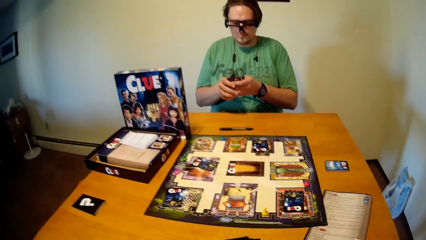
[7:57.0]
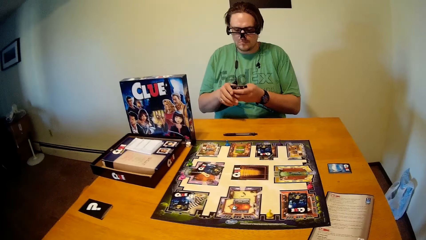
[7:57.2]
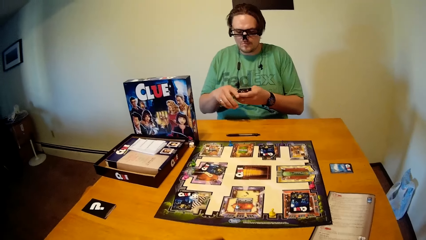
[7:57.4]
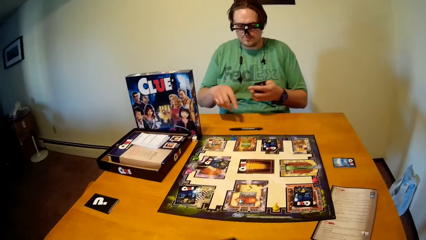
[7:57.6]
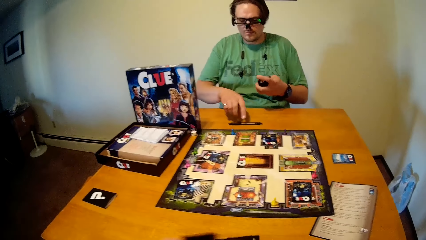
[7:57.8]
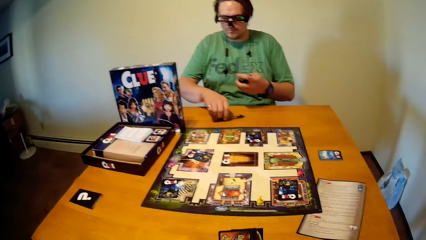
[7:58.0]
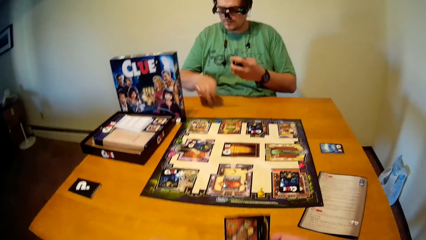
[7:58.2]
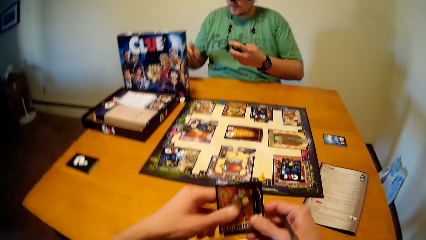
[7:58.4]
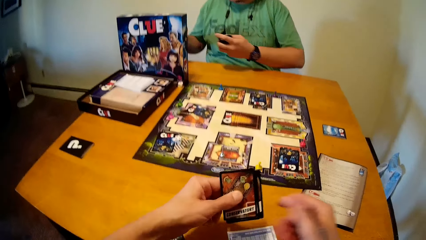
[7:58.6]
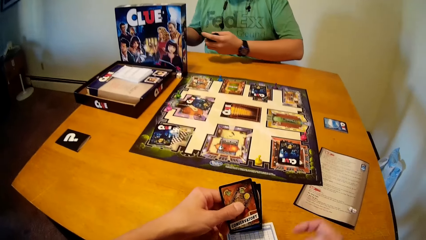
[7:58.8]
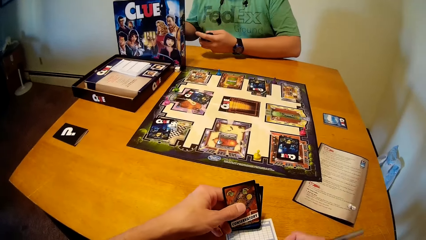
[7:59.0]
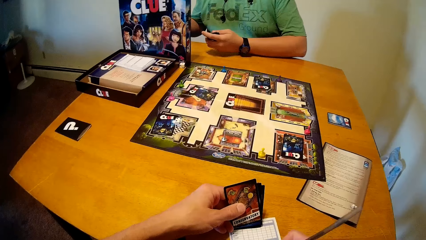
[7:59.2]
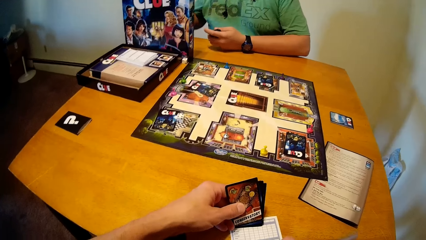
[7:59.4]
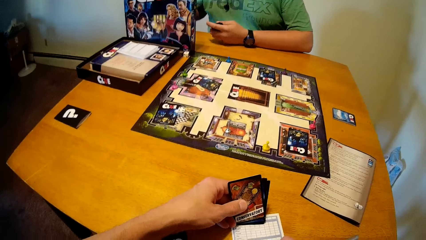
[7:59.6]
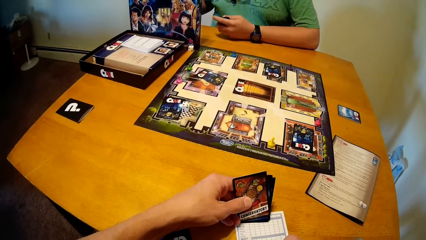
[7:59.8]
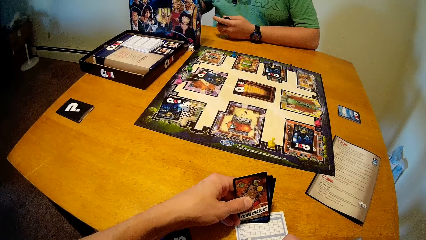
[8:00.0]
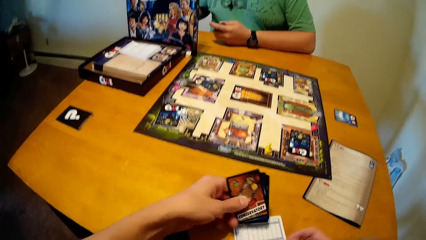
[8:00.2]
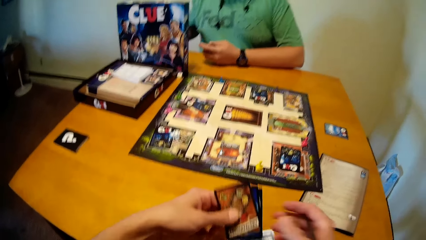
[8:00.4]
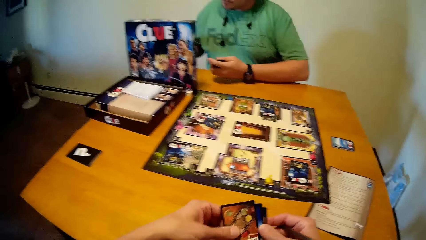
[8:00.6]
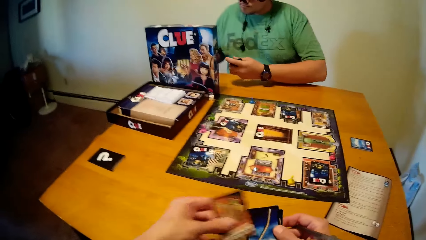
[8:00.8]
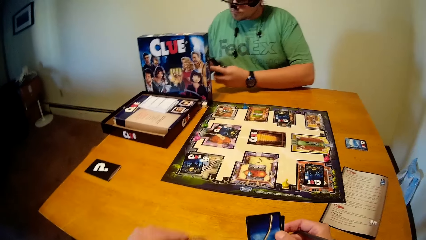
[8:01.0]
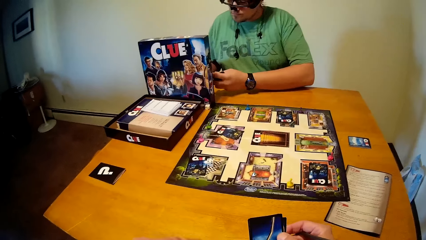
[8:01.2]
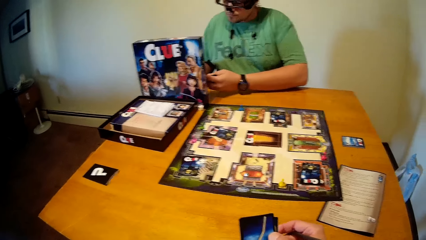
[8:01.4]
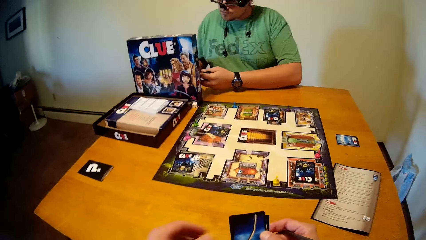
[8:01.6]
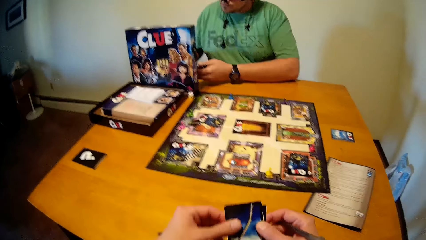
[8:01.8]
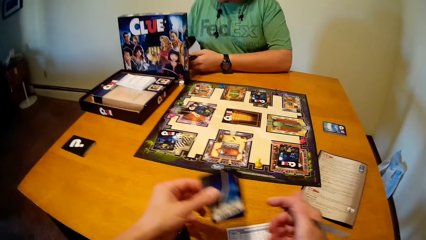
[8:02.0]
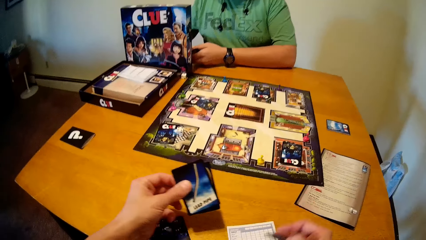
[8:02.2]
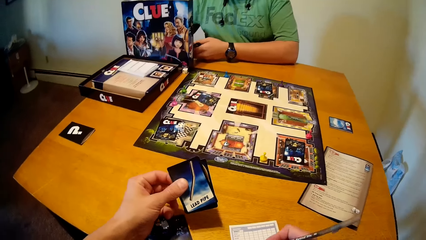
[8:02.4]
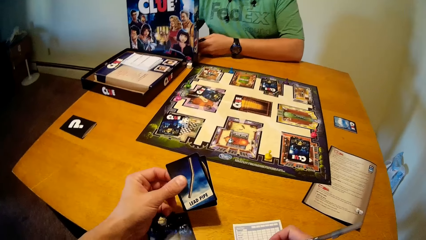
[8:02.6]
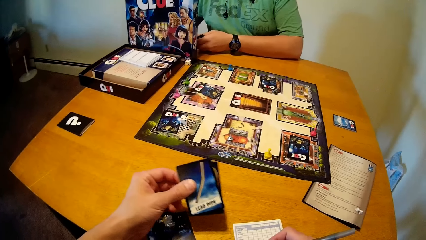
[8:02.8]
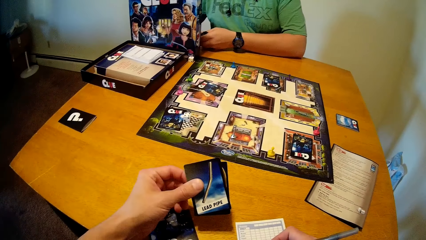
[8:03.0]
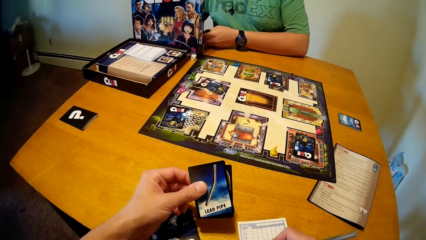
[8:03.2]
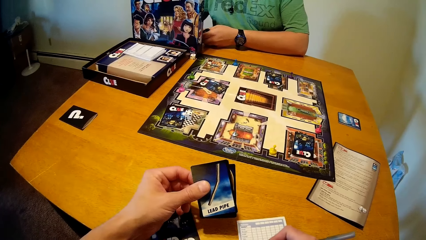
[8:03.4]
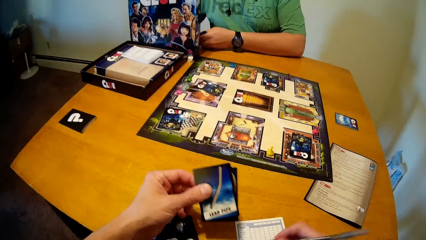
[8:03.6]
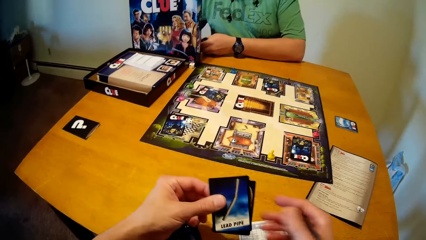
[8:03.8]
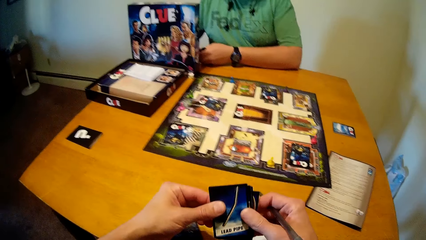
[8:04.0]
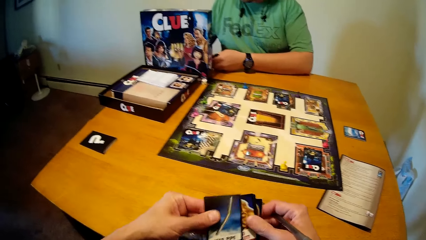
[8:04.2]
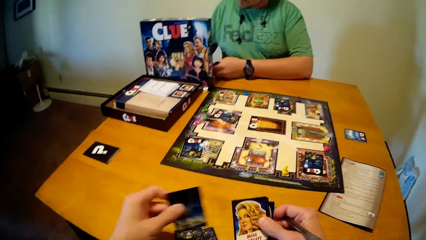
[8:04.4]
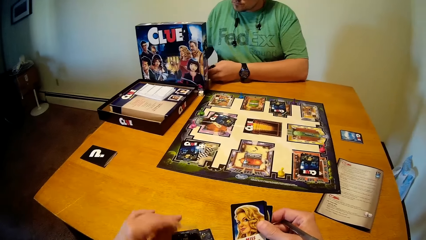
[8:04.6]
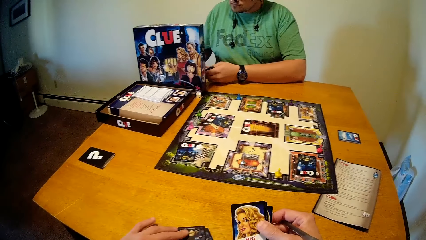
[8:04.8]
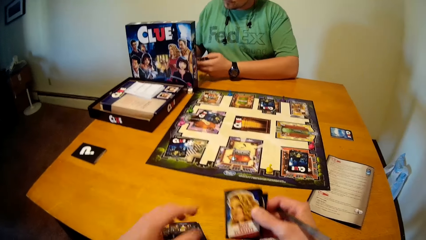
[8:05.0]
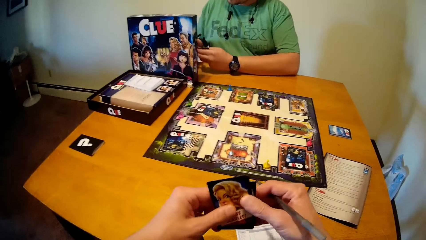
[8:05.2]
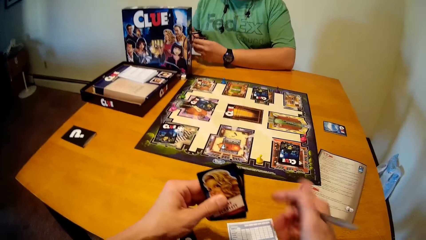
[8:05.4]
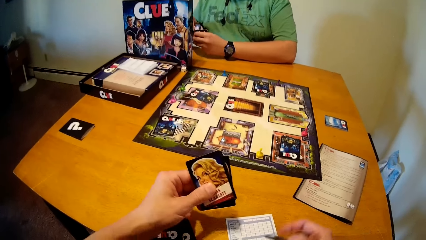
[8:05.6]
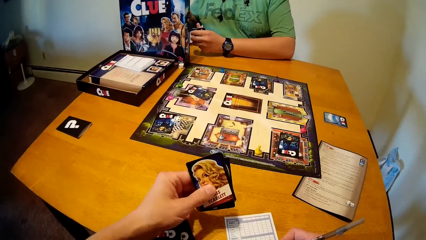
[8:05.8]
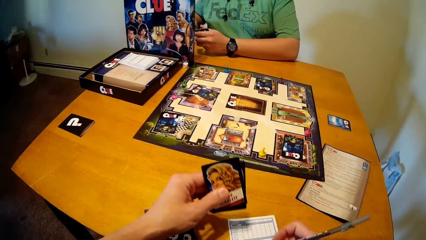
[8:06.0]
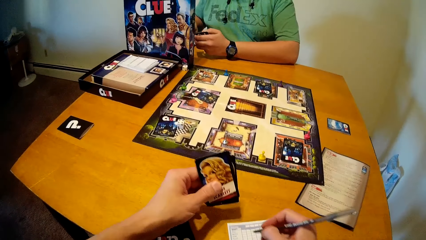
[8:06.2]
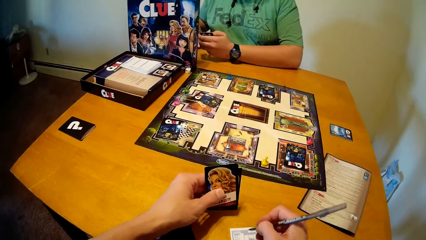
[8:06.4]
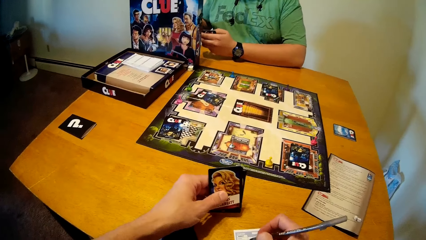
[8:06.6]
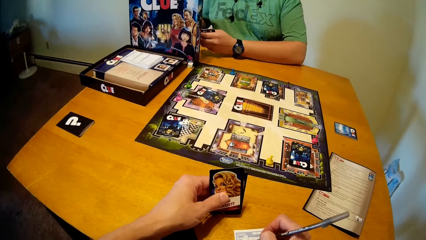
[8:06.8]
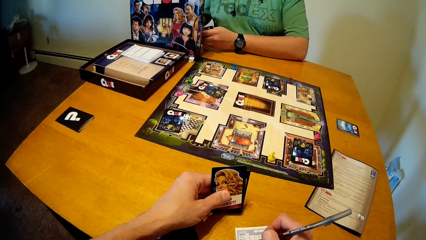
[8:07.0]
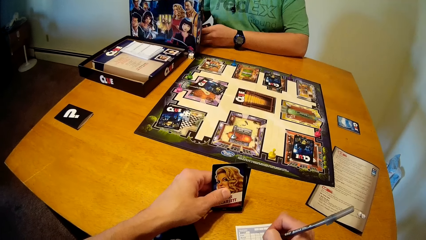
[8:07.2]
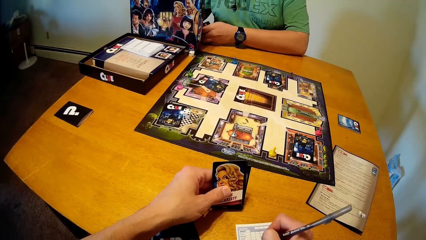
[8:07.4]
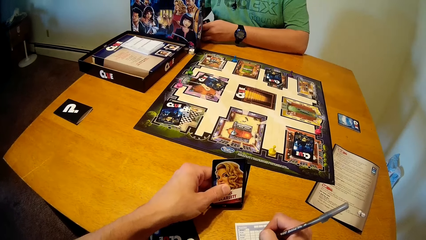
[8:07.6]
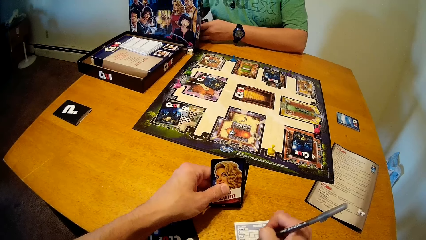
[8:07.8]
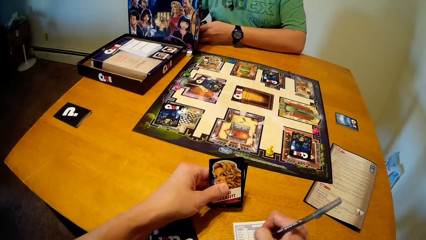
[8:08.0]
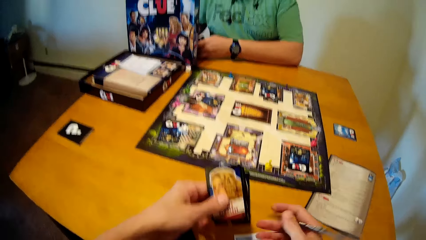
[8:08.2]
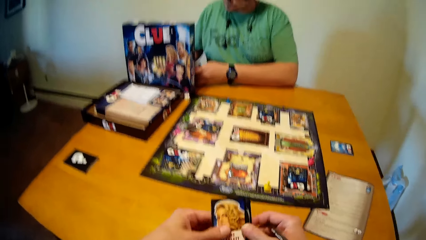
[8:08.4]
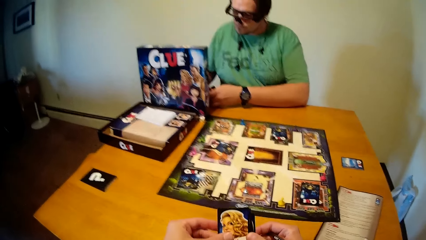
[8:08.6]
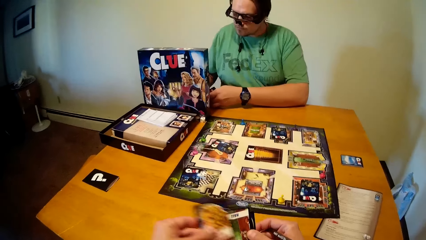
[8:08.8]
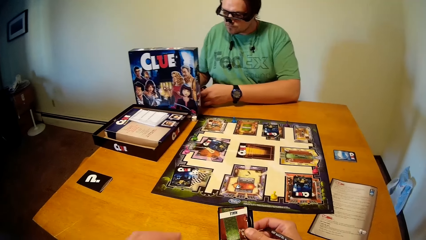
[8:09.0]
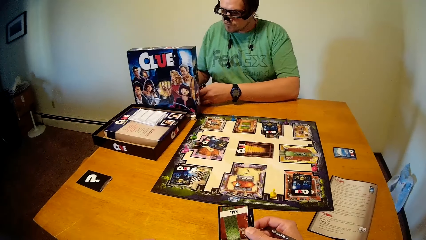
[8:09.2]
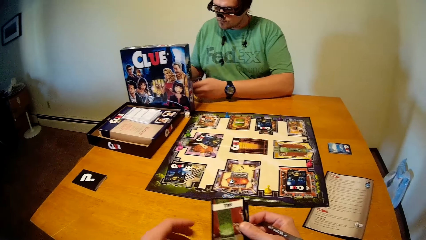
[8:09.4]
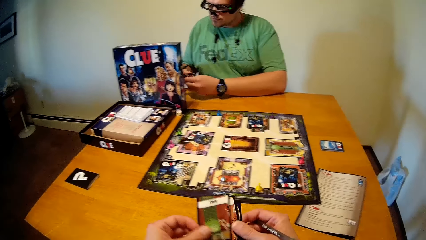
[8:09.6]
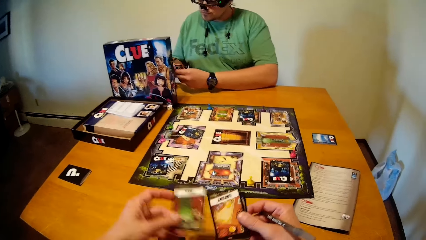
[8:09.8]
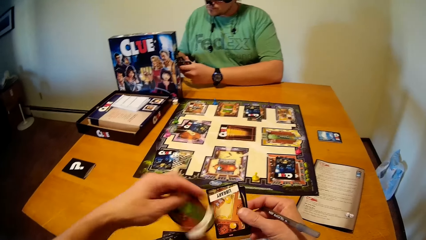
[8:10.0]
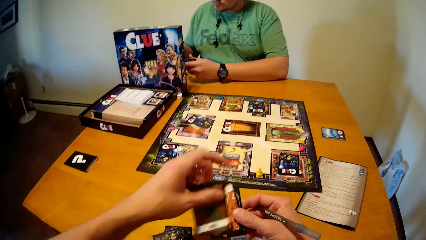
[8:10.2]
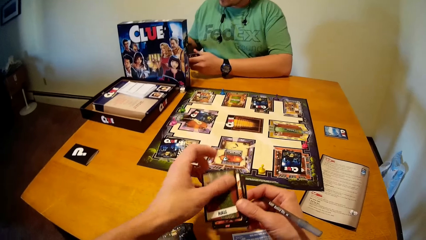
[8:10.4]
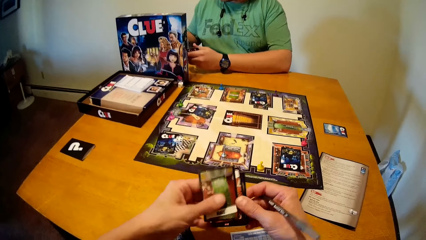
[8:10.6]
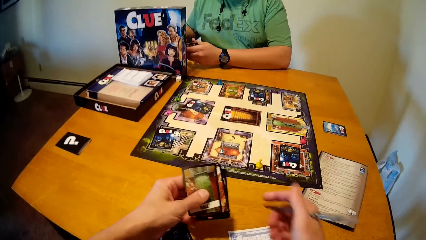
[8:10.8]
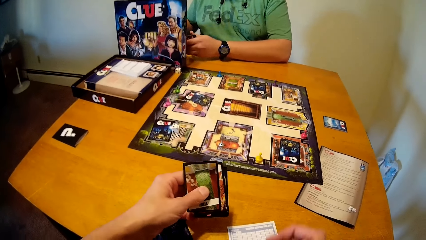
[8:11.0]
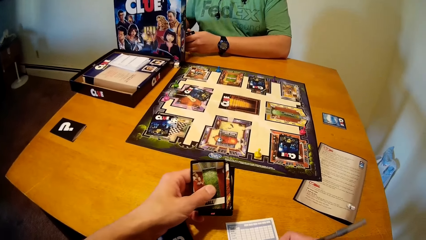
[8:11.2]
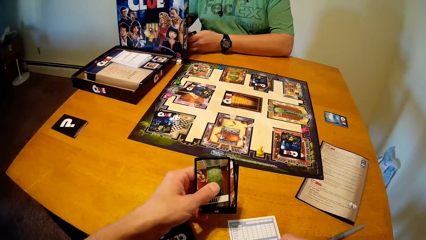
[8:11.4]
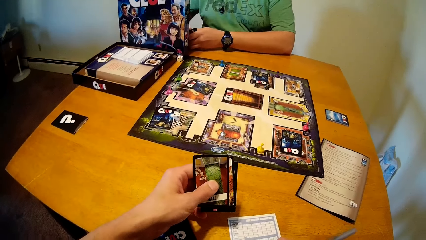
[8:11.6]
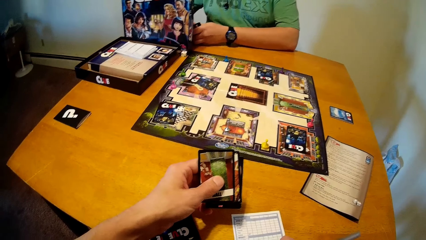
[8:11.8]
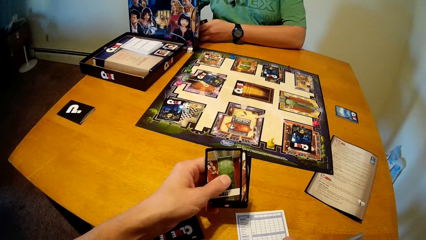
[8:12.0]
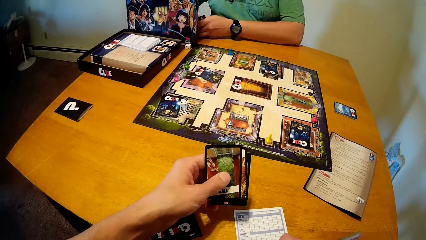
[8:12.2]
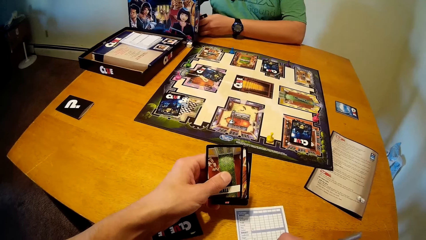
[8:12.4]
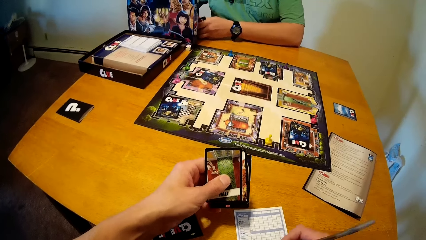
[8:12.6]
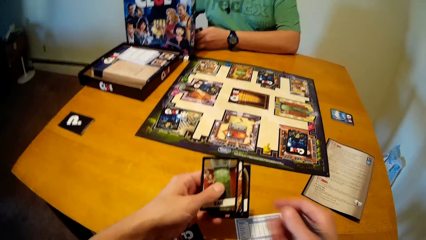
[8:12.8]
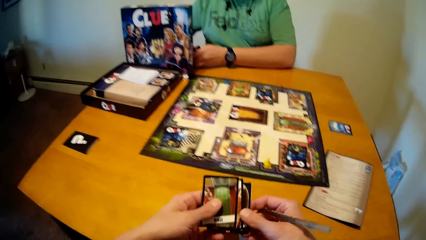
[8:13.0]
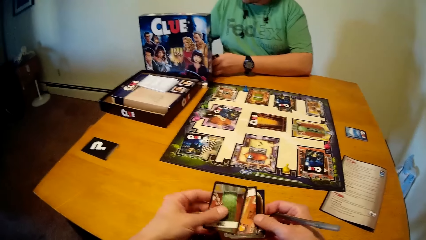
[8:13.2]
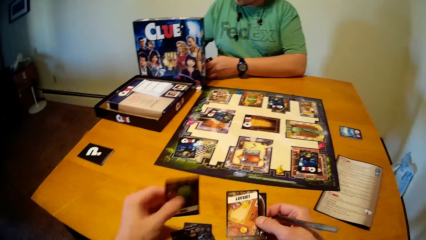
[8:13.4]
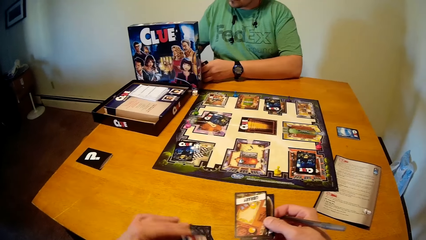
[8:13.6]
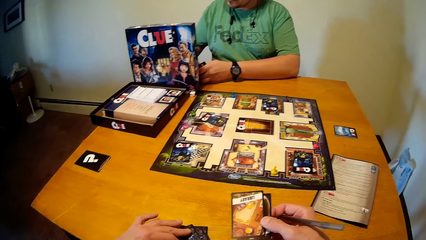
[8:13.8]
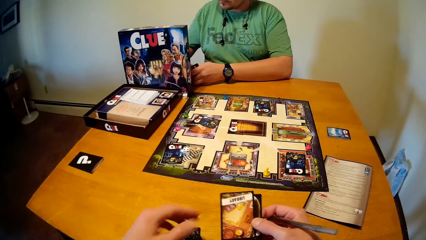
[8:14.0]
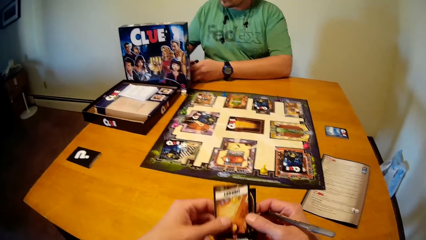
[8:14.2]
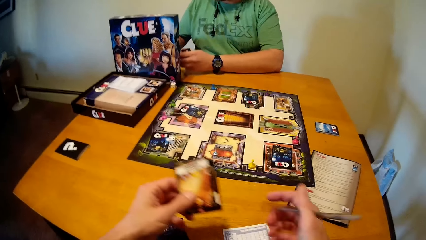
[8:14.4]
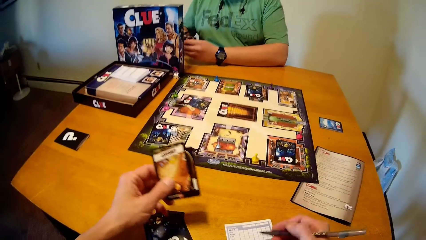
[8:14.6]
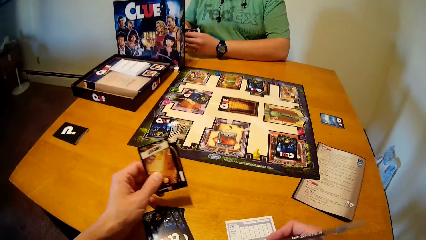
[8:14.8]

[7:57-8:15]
The camera wearer removes a game card from the rest with his left hand. The man picks the pen on the table with his right hand. He writes behind the game pack cover with the pen in his right hand. The camera wearer writes on the sheet with his right hand. He removes a game card from the rest with his left hand. He writes on the sheet with his right hand. He places a game card on the table with his left hand. He removes a card. The man places a game card on the table with his right hand. The camera wearer writes on the sheet with his right hand. He places a game card on the table with his left hand. He turns a game card with his left hand. He writes on the sheet with his right hand. He places a game card on the table with his left hand. He removes a card.
